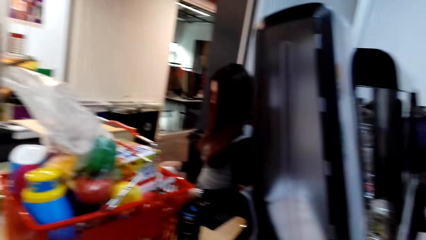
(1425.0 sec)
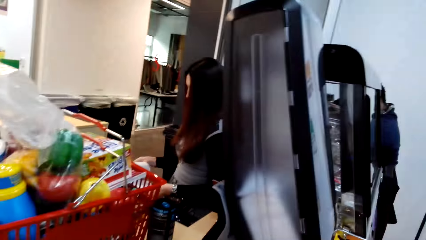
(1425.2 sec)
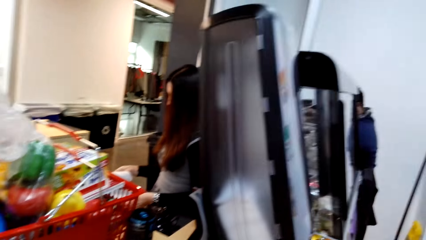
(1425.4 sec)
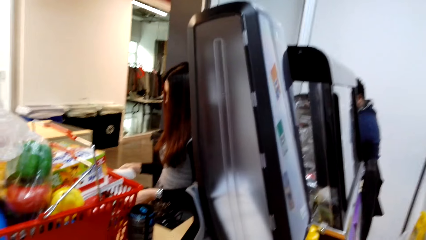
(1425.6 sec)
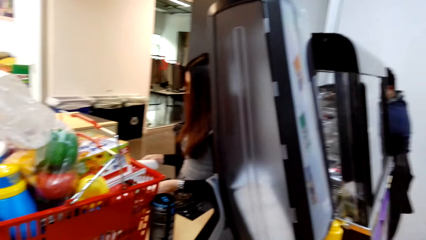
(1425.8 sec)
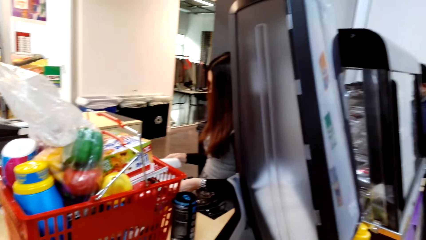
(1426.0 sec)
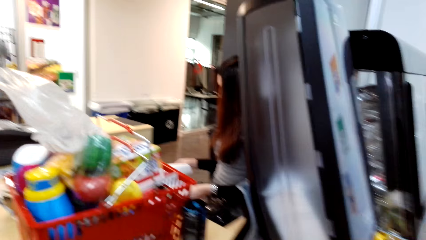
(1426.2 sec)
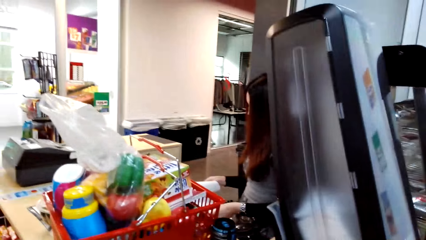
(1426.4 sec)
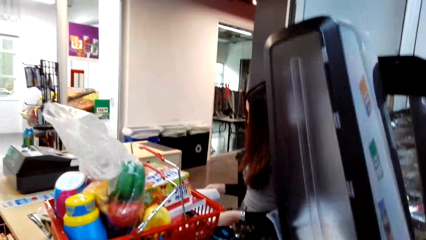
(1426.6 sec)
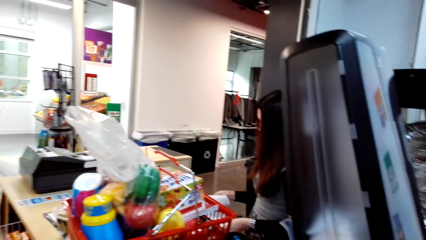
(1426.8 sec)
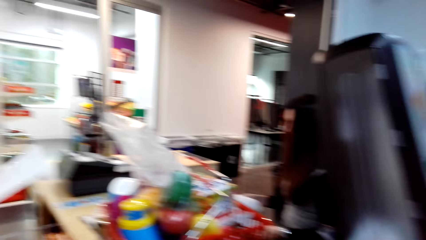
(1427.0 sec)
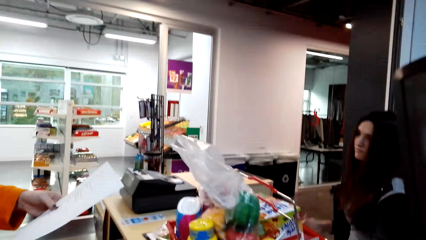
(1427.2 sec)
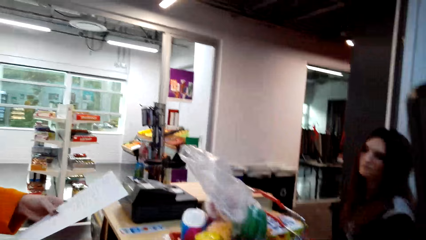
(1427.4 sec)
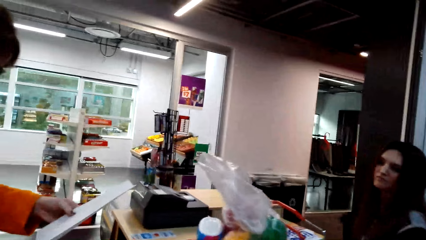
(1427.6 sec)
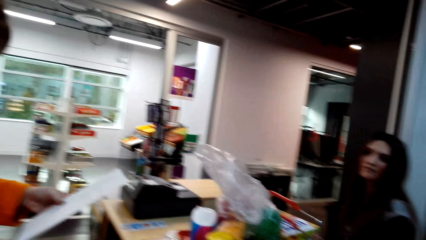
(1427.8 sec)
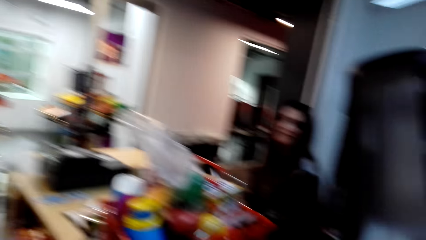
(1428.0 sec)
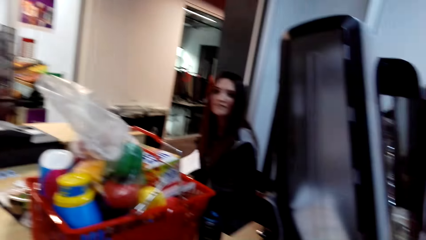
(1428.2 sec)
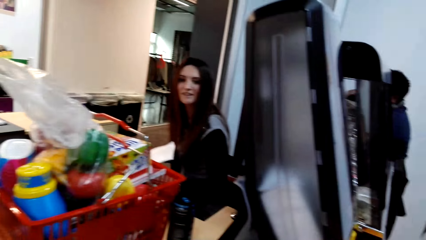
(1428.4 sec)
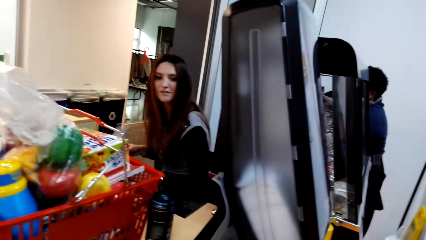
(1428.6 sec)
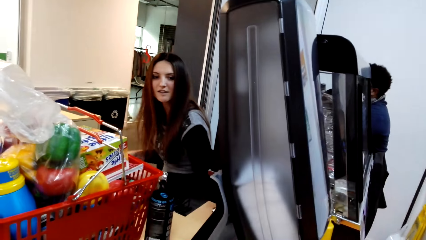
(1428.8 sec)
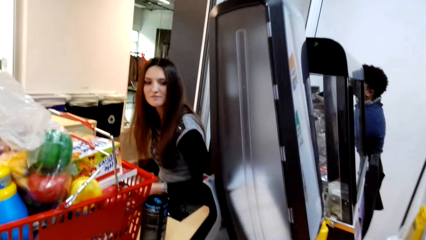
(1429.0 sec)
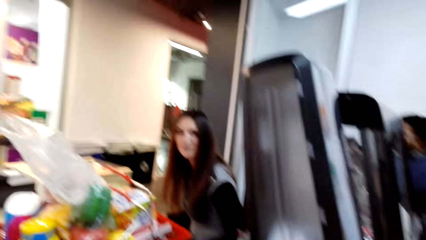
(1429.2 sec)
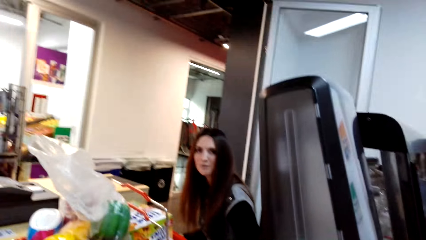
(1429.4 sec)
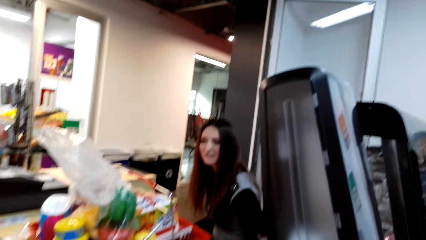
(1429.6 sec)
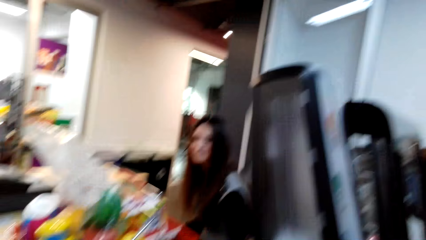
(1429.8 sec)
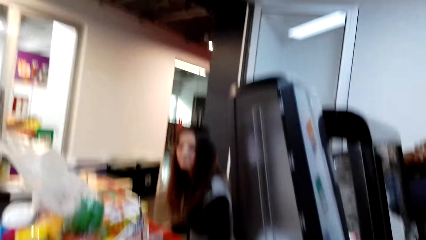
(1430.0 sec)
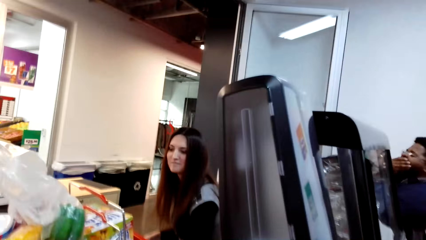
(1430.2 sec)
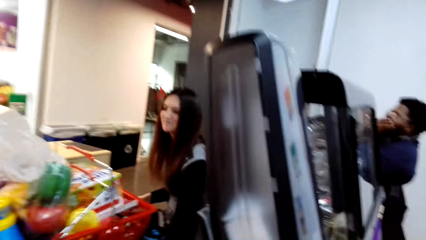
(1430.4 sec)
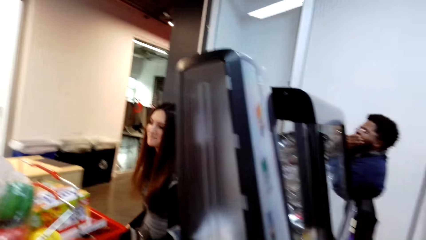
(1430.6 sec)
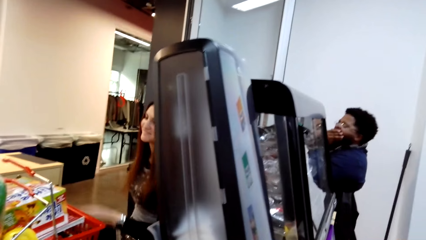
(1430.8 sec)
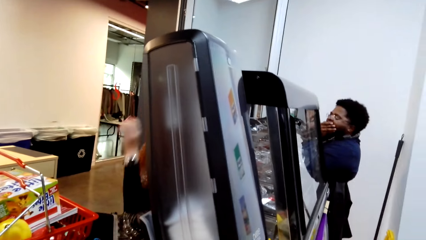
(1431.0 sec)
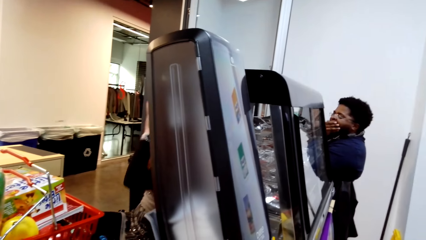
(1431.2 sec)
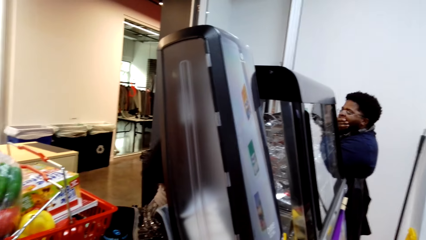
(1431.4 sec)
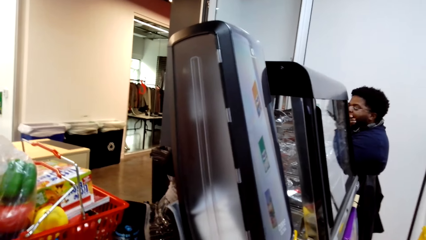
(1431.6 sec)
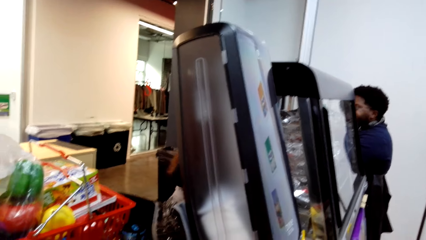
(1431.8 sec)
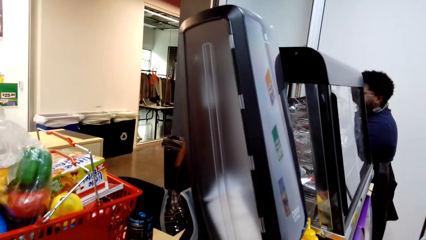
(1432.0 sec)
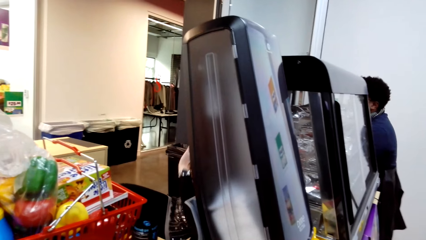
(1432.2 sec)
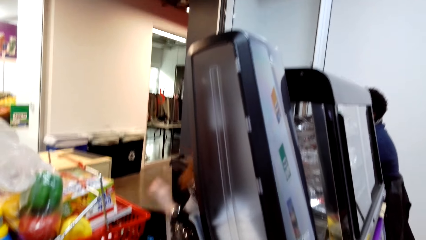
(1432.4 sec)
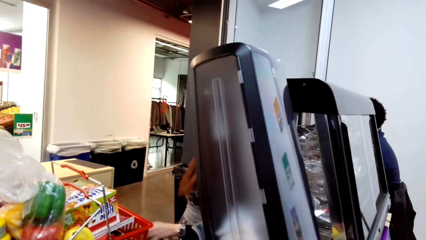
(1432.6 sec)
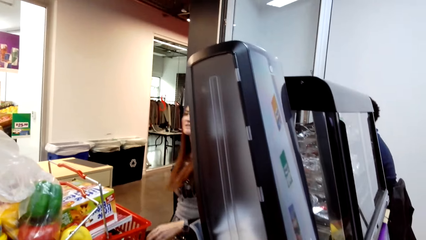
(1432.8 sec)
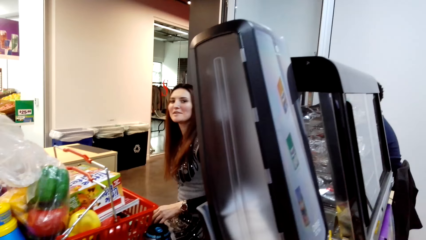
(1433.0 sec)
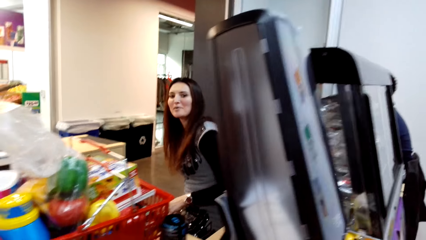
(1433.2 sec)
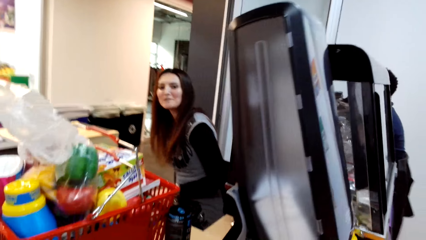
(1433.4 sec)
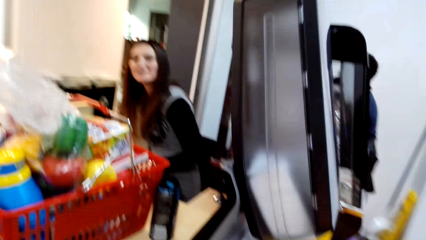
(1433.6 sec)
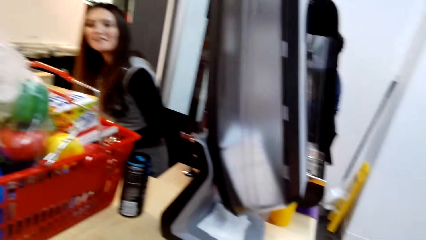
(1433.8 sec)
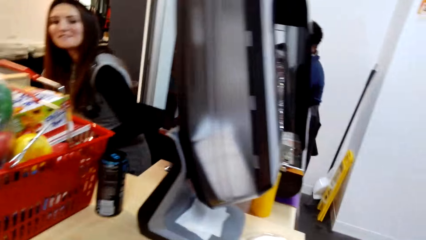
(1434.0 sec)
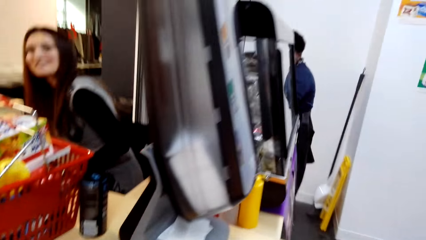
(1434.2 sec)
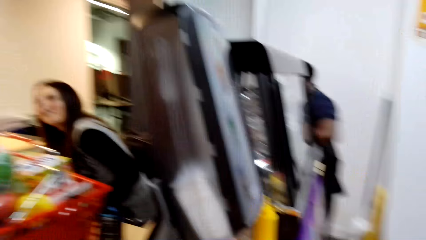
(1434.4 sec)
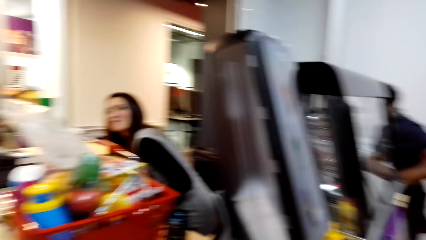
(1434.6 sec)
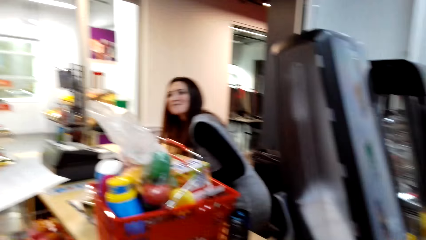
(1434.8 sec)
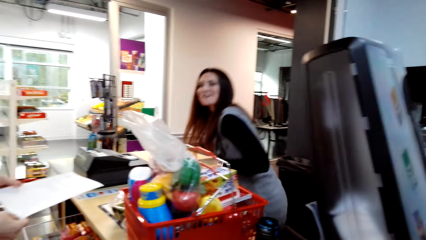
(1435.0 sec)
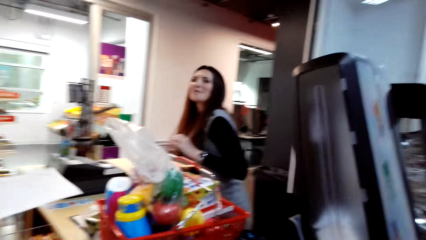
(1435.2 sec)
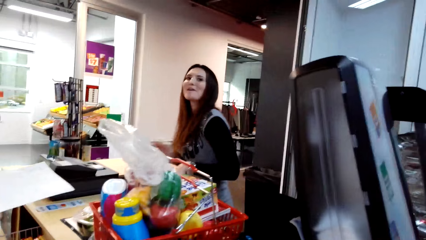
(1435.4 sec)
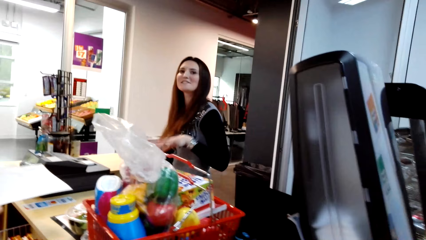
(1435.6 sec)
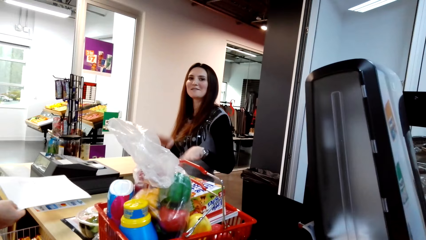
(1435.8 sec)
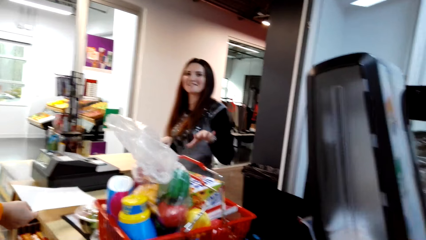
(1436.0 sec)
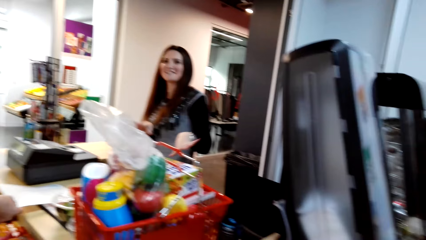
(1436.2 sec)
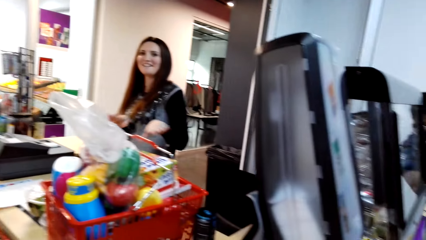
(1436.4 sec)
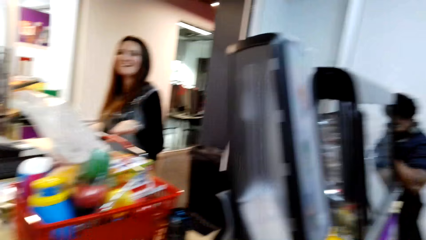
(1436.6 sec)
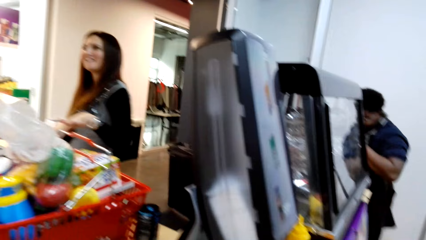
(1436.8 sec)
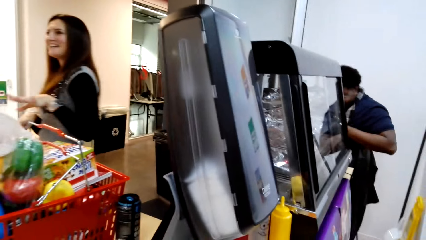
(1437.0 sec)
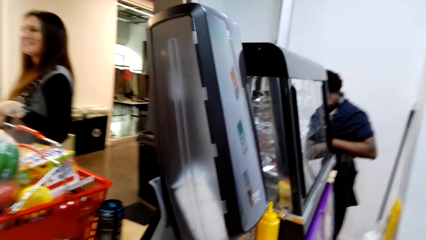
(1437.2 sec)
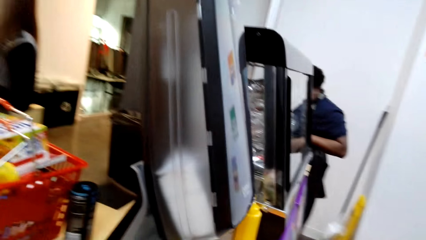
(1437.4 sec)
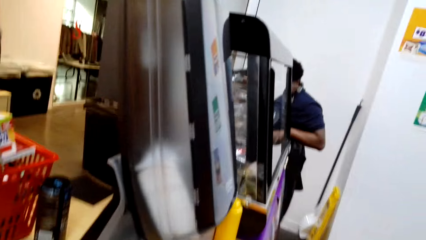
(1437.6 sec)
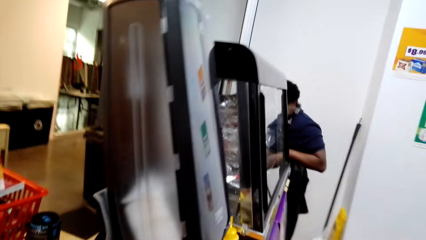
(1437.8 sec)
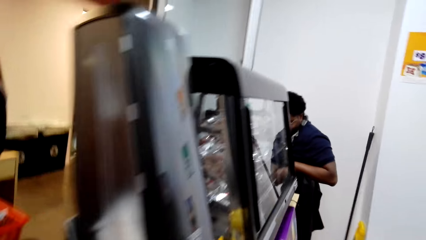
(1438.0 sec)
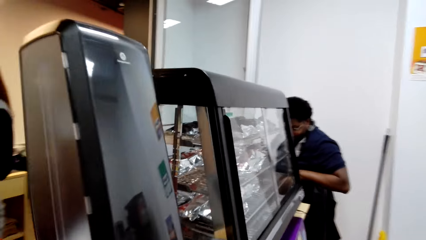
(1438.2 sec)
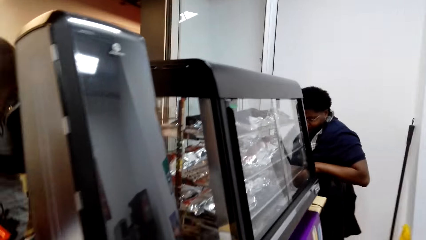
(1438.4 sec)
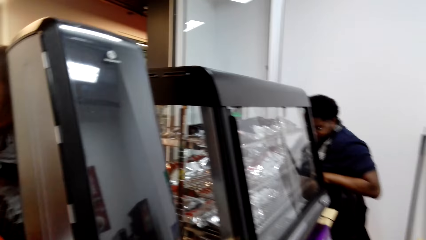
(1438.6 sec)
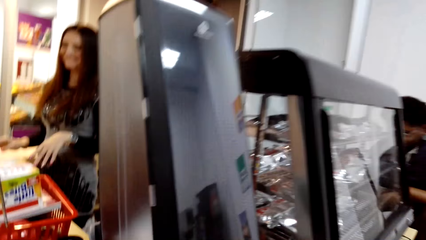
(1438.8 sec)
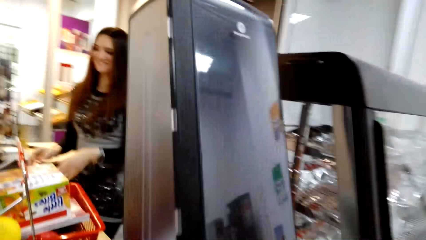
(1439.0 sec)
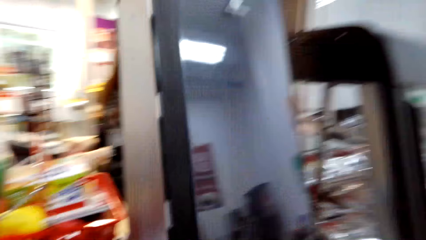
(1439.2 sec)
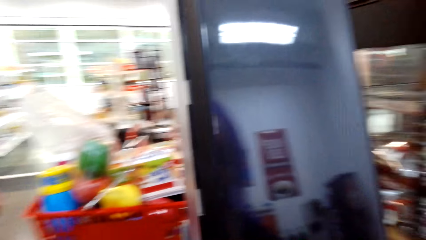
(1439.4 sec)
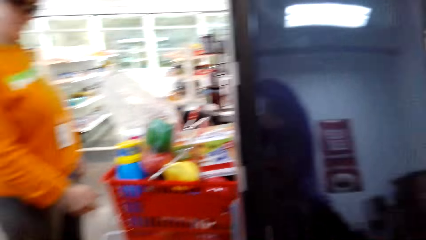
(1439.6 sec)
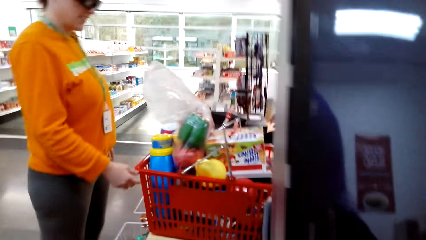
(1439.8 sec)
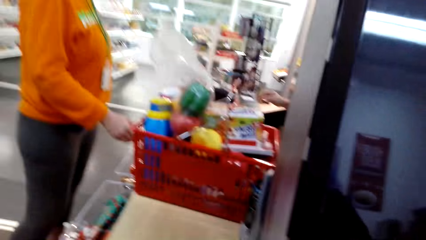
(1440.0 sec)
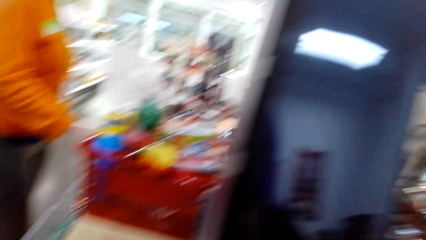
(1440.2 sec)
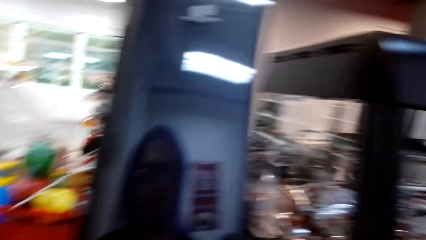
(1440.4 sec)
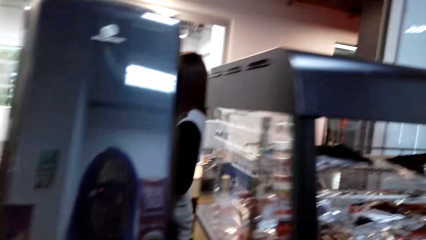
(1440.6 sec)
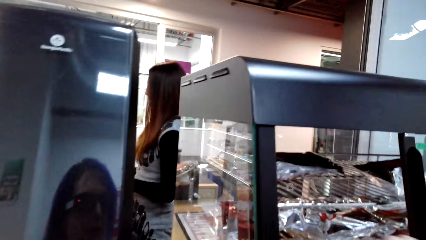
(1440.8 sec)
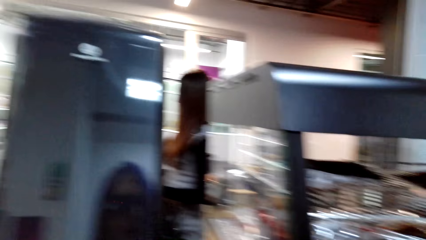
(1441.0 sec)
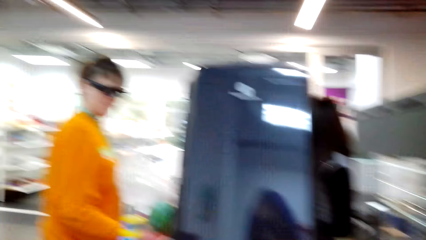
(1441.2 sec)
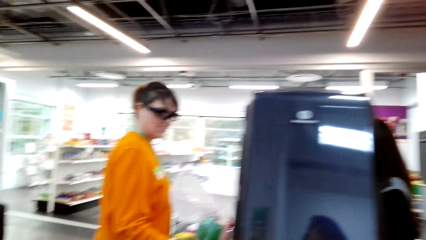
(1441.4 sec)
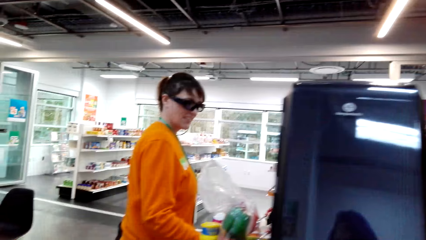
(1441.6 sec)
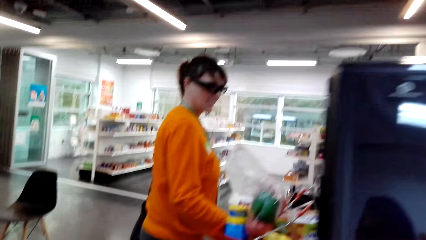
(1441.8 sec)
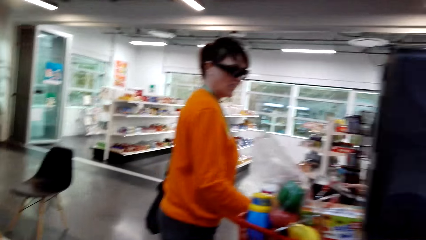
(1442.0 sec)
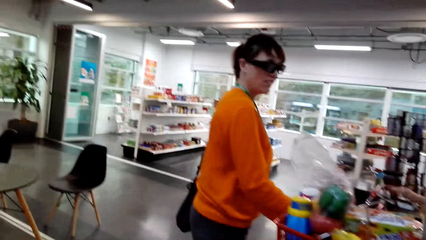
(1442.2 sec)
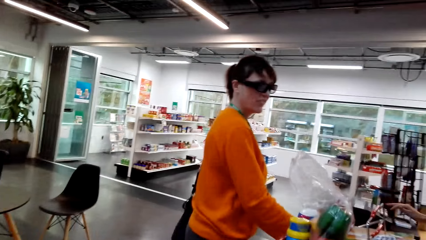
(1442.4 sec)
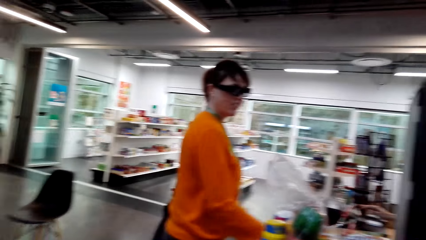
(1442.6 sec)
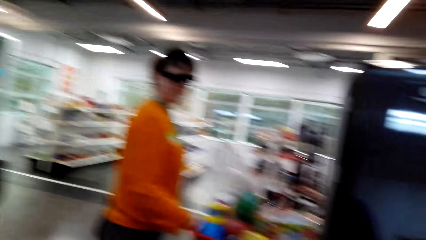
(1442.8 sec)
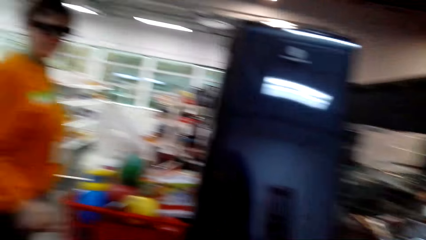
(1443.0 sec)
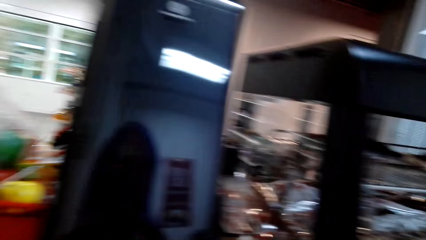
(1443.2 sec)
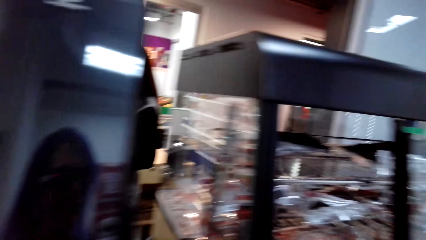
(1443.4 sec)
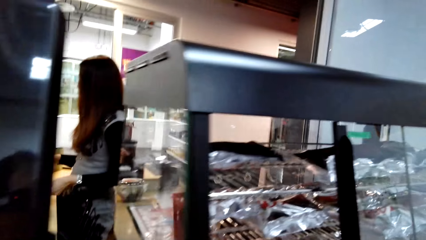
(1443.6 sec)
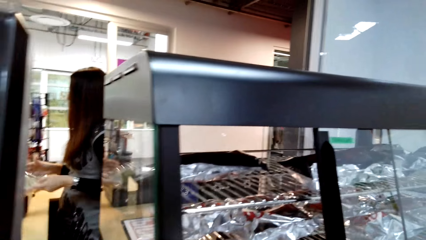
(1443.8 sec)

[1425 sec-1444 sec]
A woman holds the paper with her hands. Another woman sits on the chair on the floor. The first woman holds the paper with her hands. The other woman sits on the chair on the floor. The camera wearer stands on the floor. The first woman stands on the floor. The camera wearer stands on the floor.
